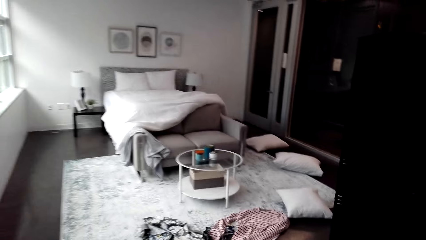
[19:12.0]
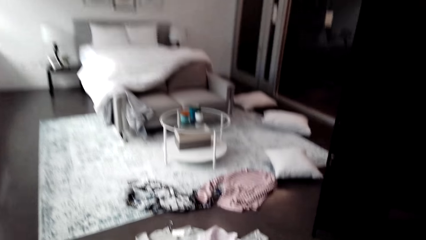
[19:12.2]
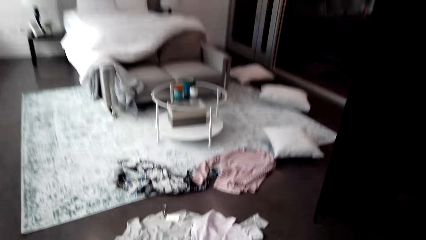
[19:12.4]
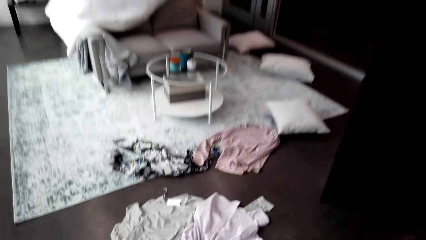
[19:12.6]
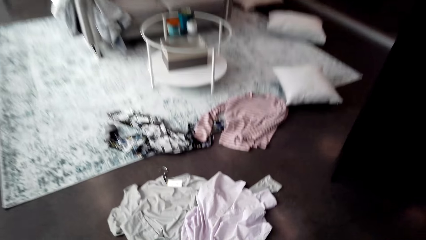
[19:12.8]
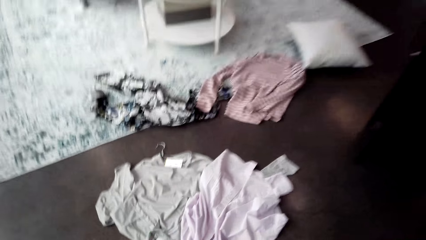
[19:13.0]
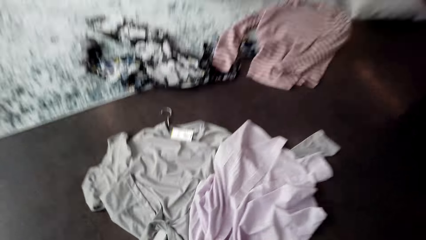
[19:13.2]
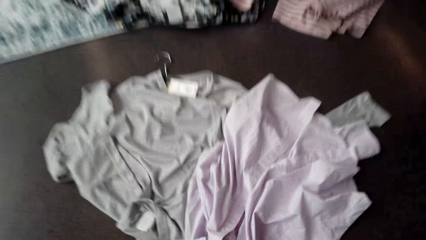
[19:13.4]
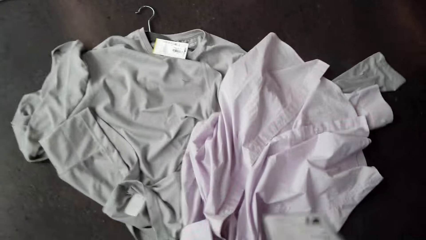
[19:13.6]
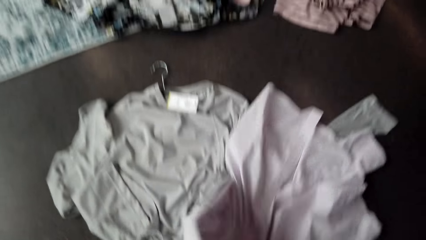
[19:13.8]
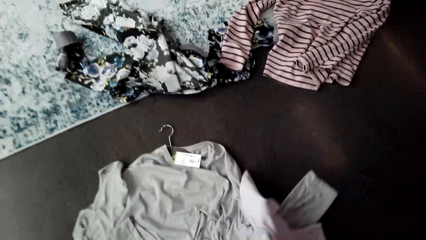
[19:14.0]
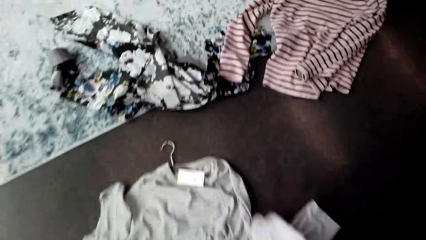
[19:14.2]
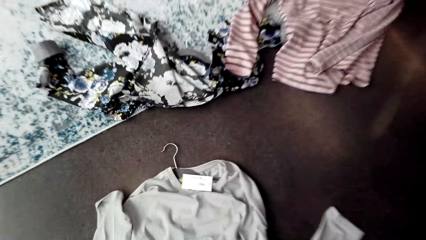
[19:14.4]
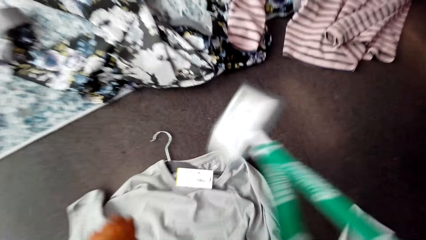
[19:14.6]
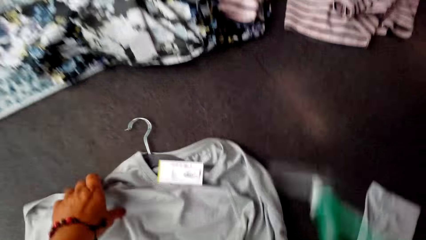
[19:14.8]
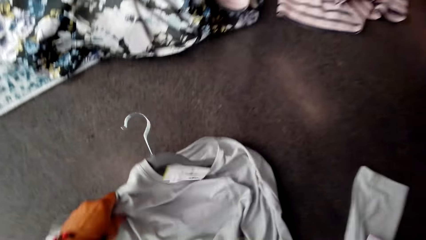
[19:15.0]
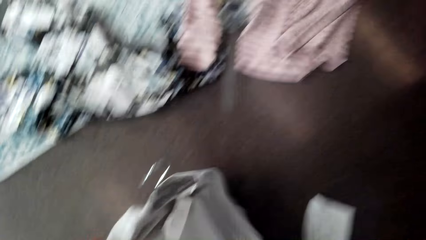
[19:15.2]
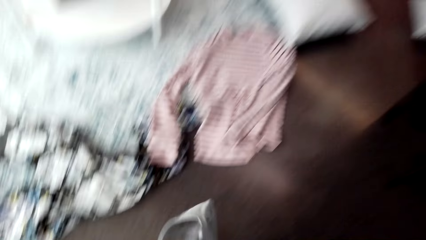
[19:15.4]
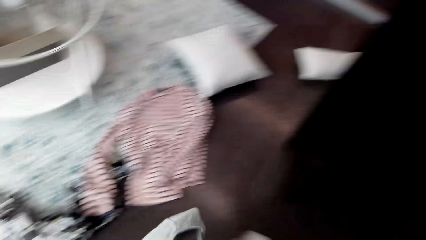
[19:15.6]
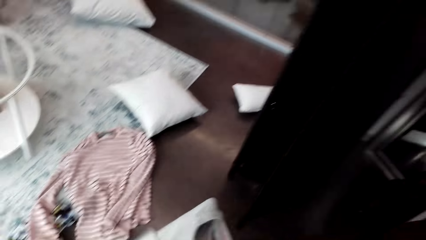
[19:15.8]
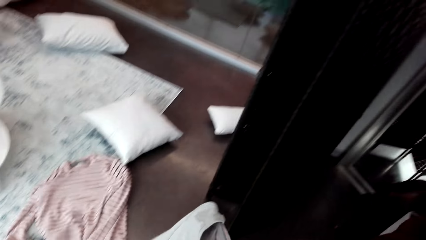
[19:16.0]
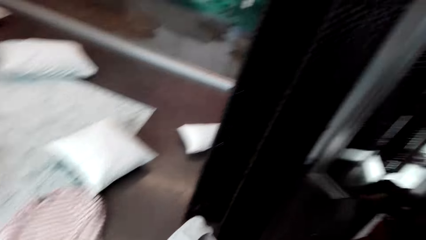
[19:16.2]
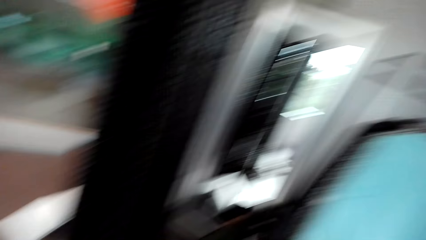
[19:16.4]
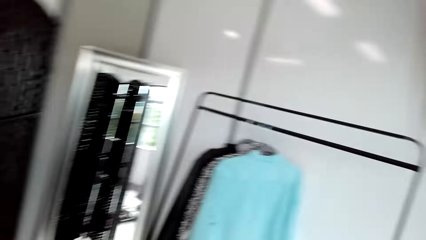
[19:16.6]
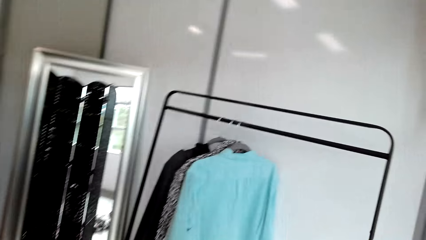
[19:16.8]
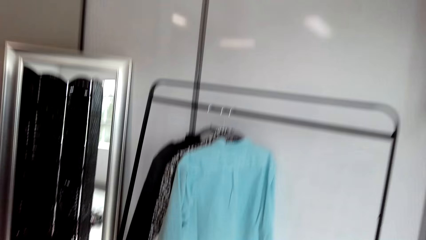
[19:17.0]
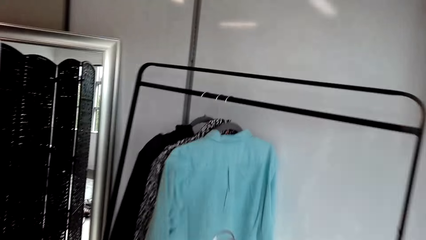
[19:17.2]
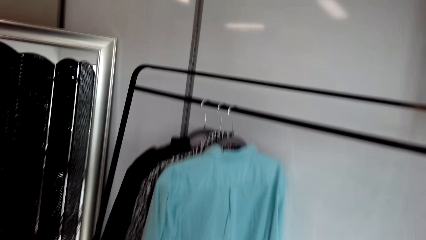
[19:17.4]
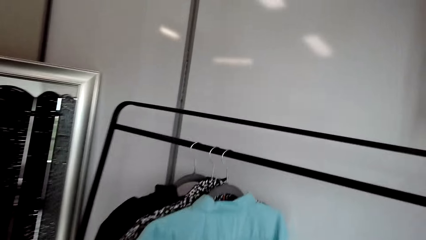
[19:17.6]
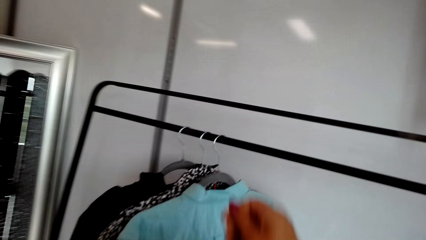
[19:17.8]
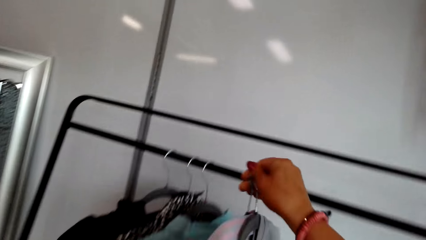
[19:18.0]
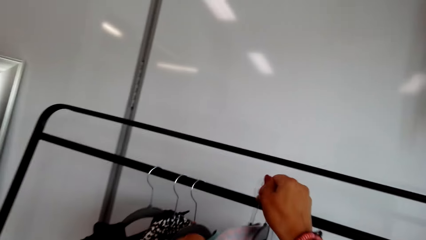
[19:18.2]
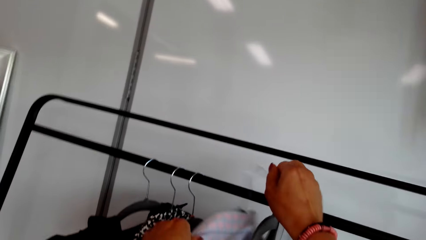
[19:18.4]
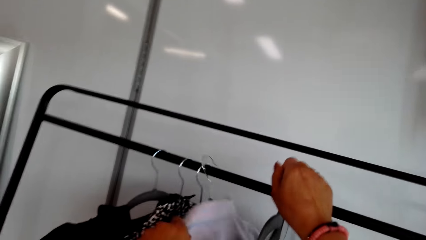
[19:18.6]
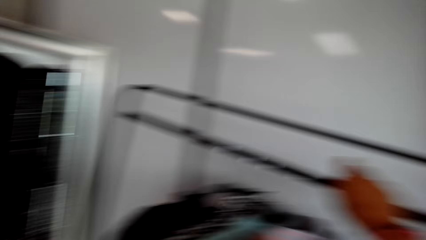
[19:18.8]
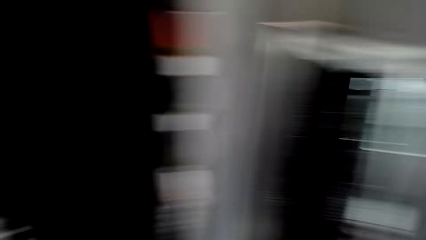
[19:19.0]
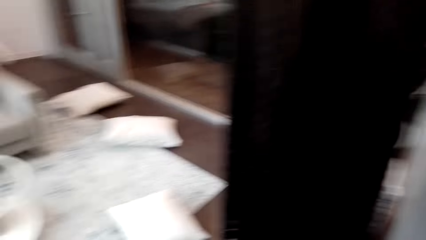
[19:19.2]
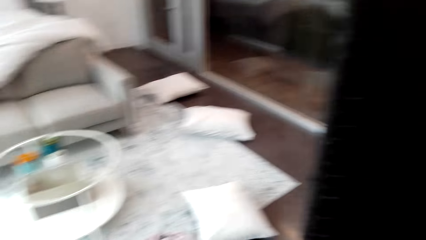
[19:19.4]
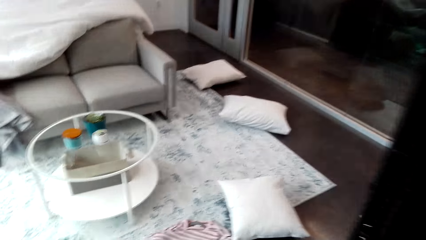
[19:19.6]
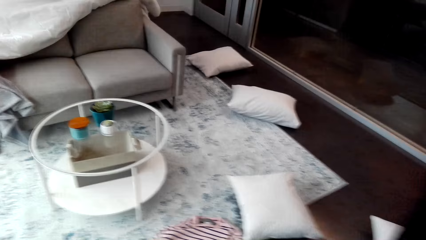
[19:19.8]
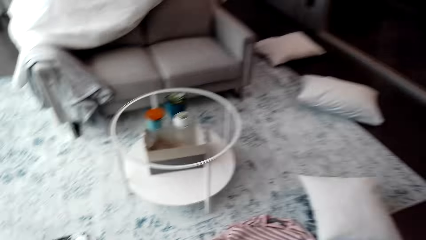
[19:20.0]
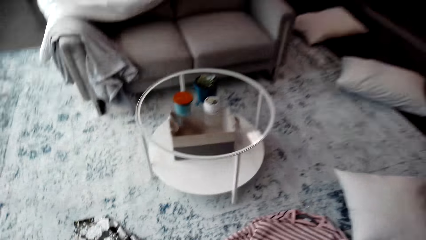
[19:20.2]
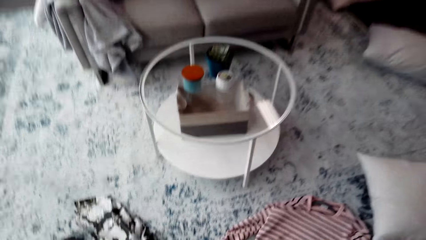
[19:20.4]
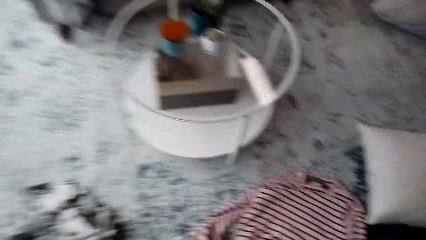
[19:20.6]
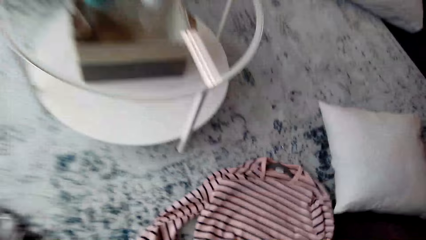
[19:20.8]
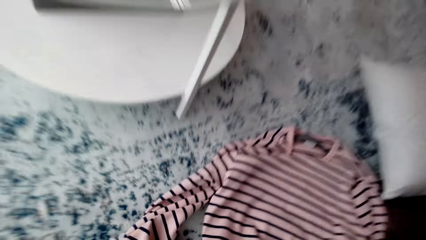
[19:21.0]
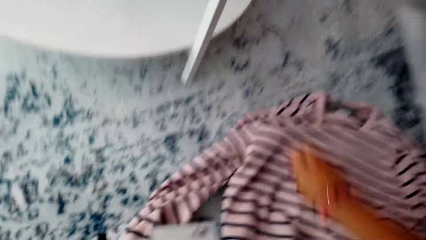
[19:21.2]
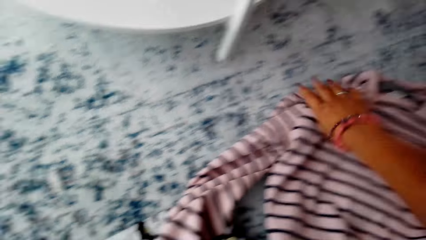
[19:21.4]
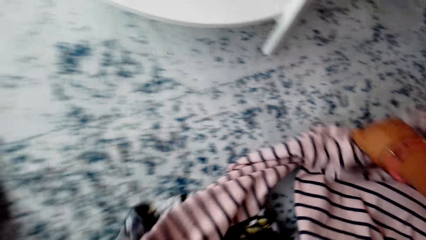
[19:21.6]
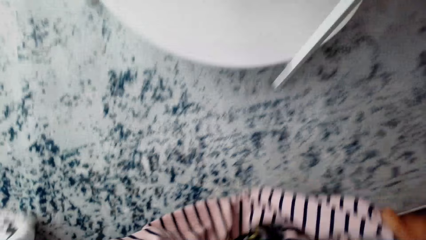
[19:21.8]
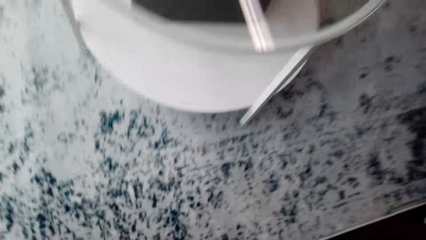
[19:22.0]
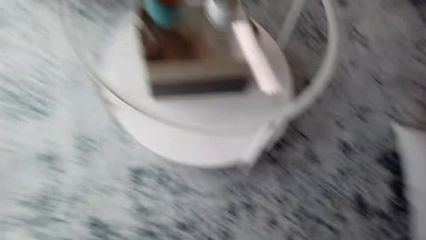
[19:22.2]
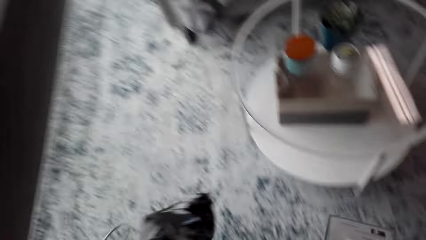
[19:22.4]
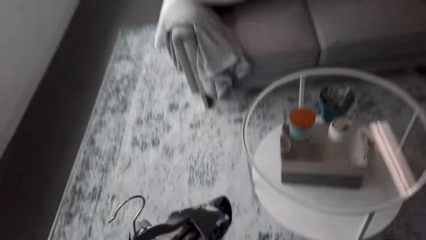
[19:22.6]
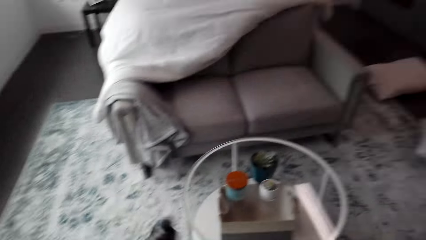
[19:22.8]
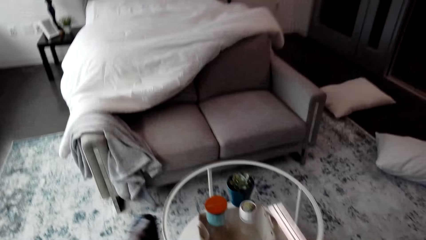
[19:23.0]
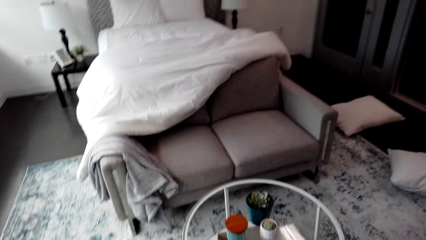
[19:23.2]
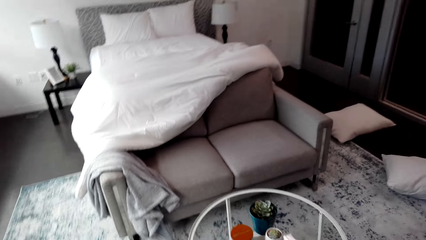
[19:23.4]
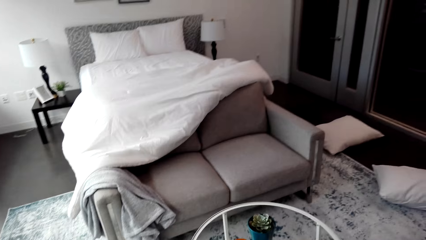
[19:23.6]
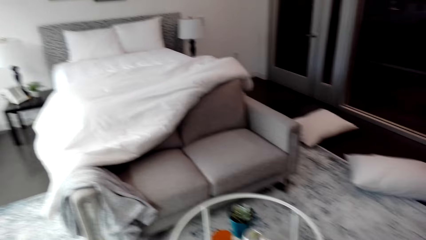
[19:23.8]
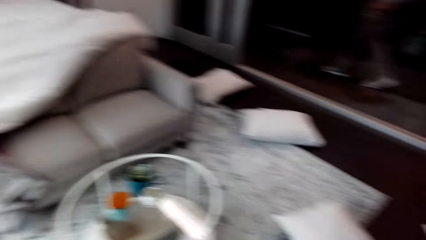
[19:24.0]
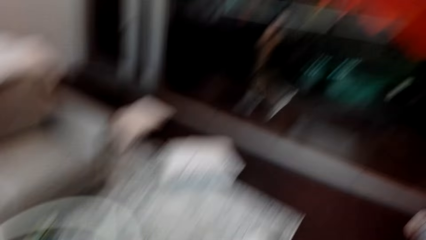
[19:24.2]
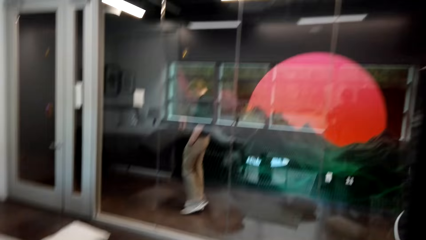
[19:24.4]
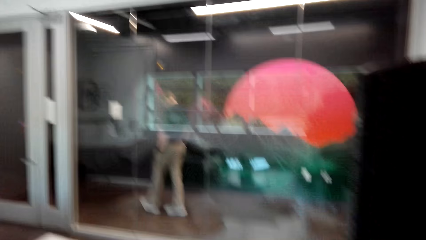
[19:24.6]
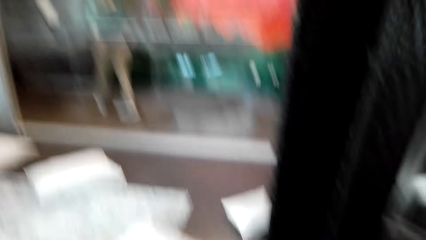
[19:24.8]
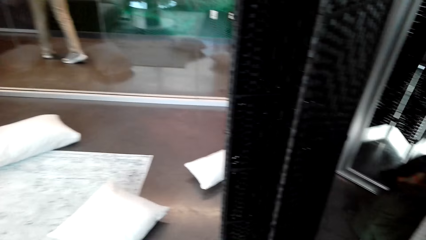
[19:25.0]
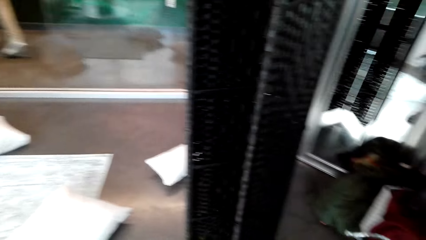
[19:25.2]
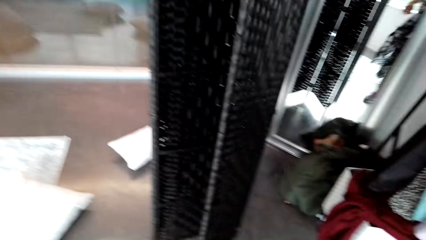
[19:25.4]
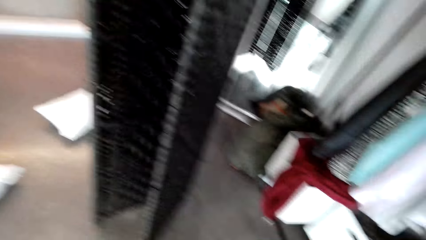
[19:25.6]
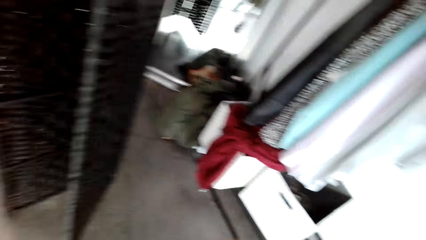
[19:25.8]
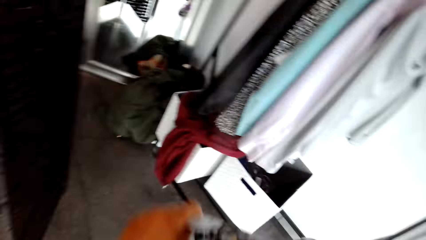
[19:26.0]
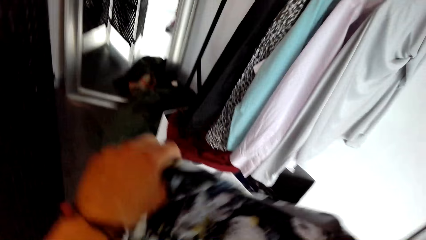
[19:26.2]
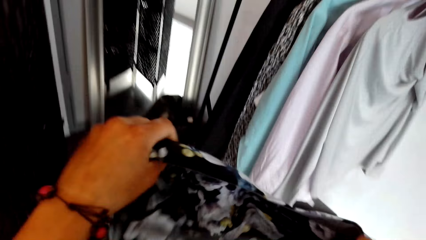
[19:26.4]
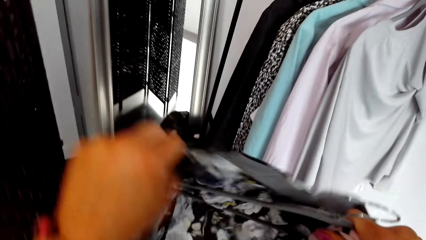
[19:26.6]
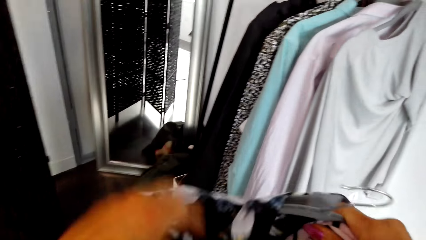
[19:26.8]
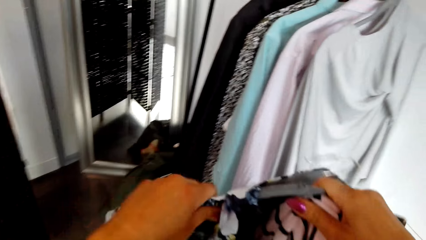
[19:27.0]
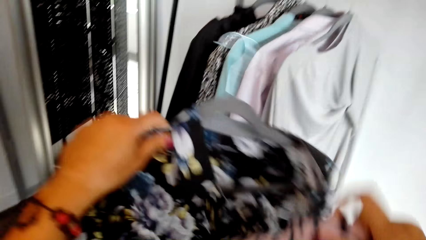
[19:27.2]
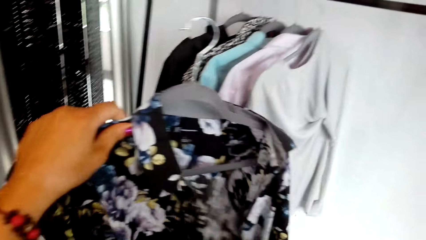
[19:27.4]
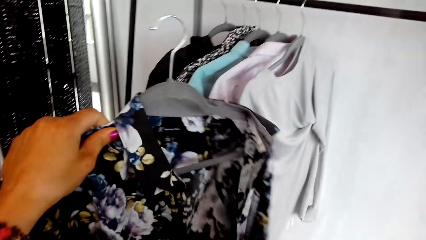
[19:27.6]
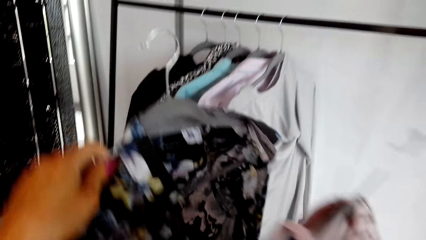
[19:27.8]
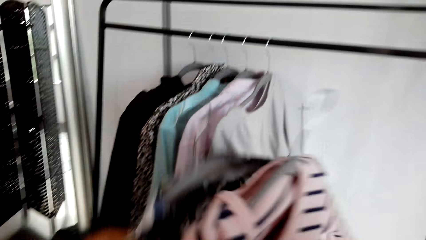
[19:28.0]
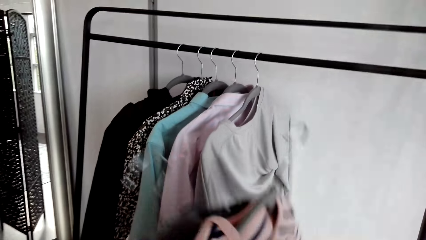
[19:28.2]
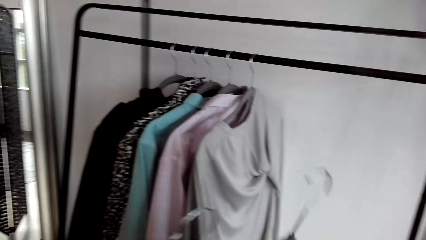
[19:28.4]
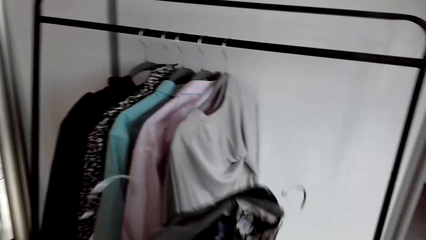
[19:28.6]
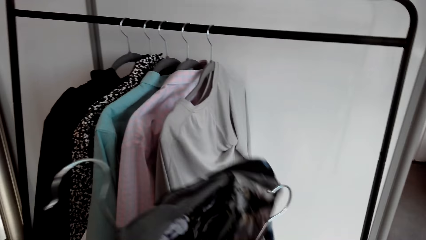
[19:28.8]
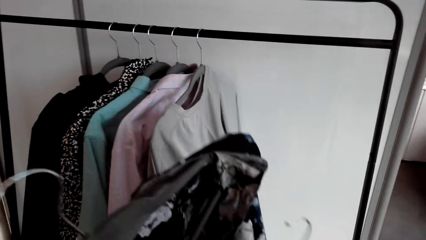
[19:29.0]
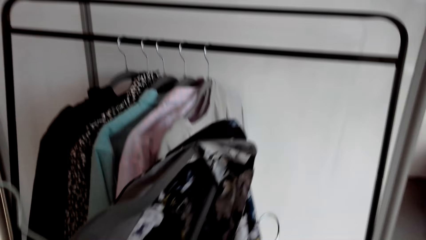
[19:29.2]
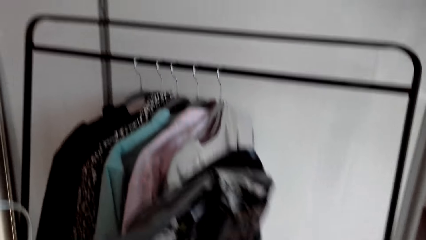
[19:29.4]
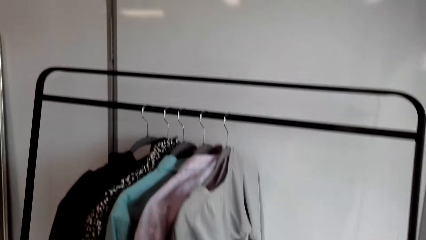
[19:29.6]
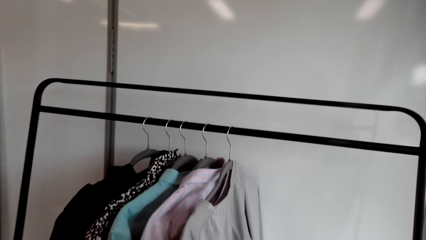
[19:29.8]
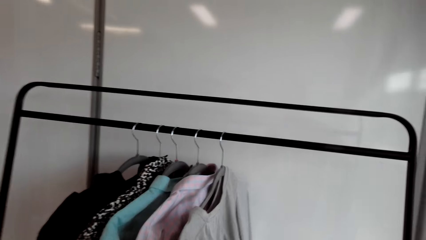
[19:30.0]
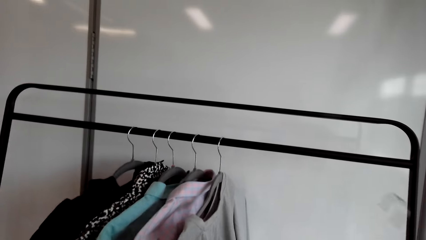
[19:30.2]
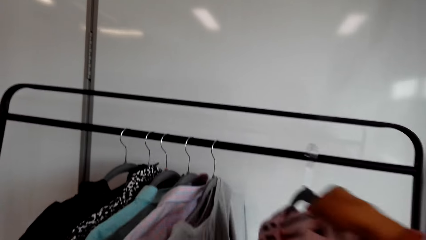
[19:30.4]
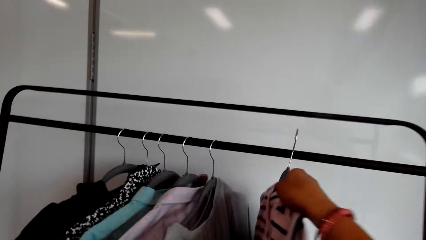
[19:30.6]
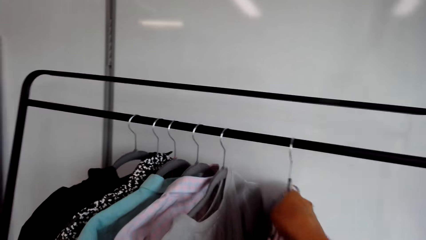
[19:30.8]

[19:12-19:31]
The camera wearer collects the clothes from the floor. They pick another cloth from the floor. They walk in the room. They hang the cloths on the clothes rack. They place the hanger on the rack stock. They collect the clothes from the floor. They walk in the room. They sort the clothes. They place the cloth on the hanger. They hang the cloths on the clothes rack.
